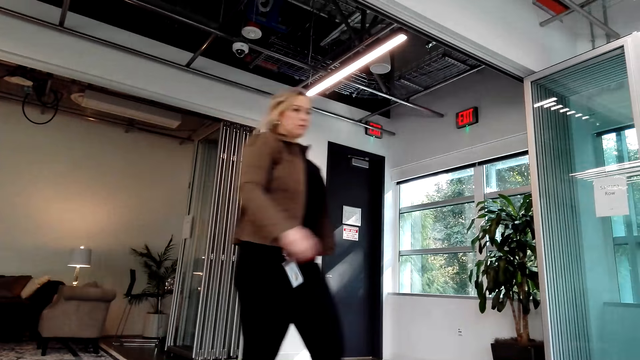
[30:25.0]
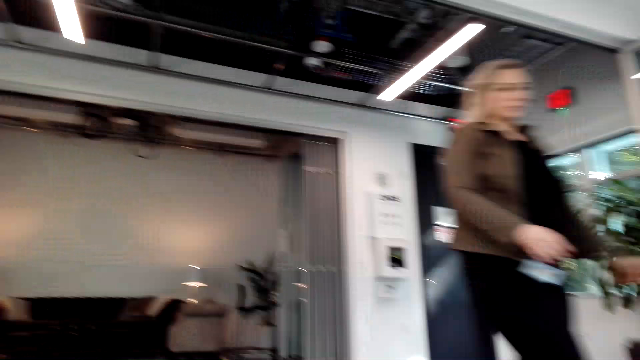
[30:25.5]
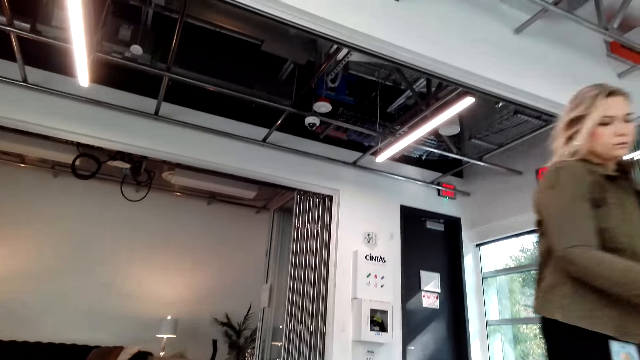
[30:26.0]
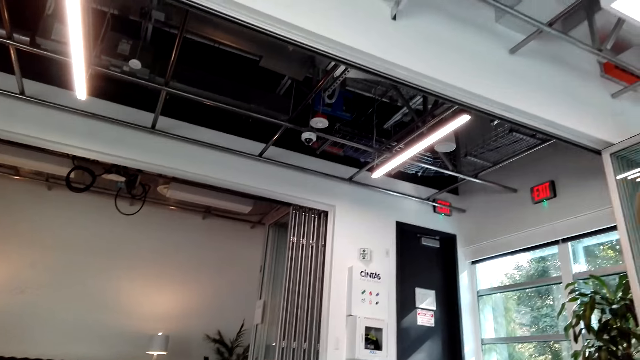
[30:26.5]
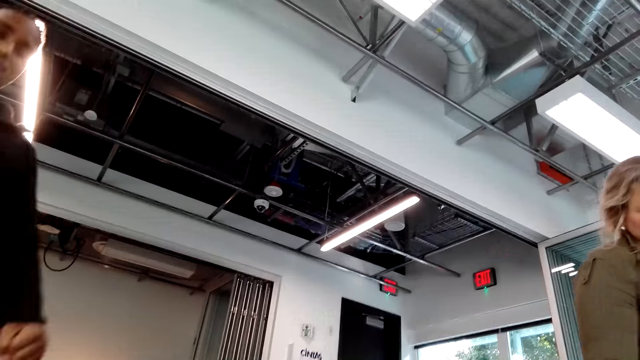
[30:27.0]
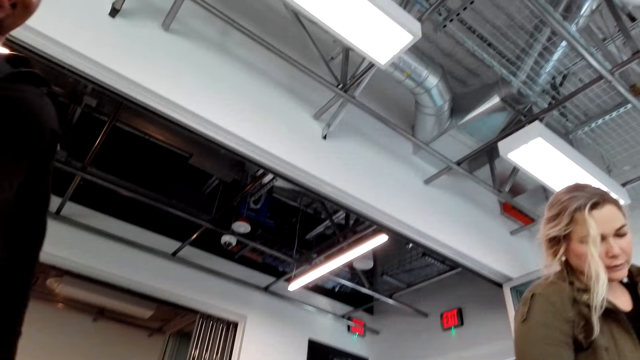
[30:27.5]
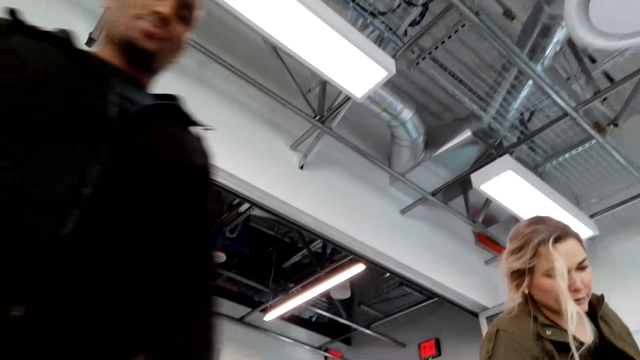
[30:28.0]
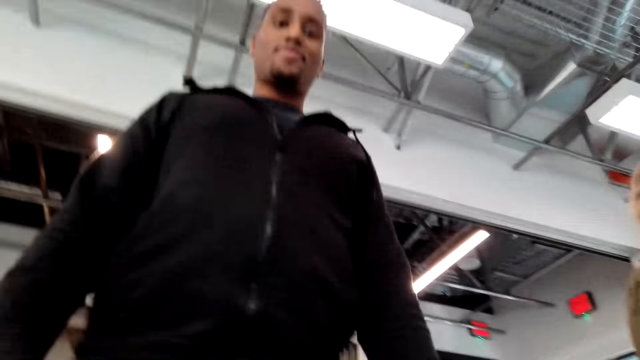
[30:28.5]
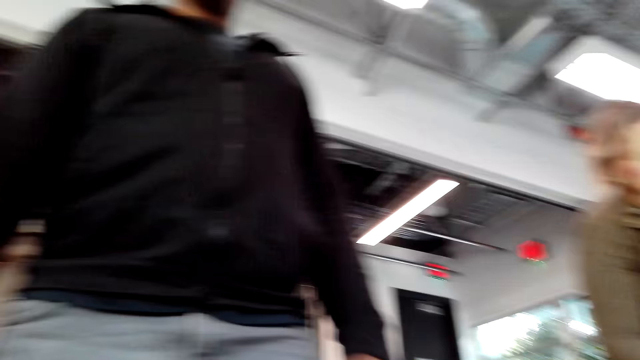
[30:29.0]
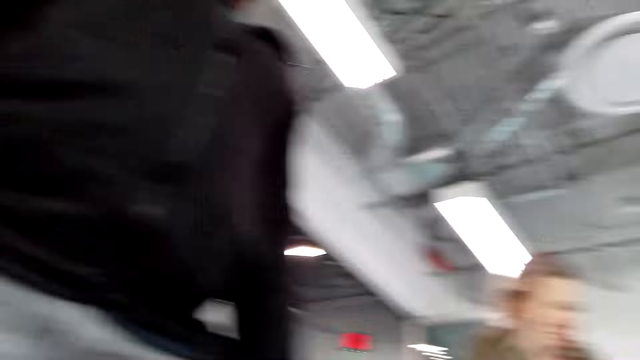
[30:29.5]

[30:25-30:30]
The camera wearer looks around.
